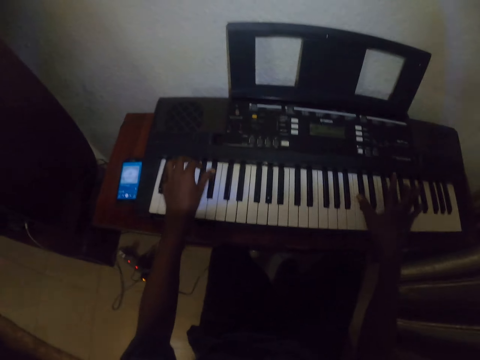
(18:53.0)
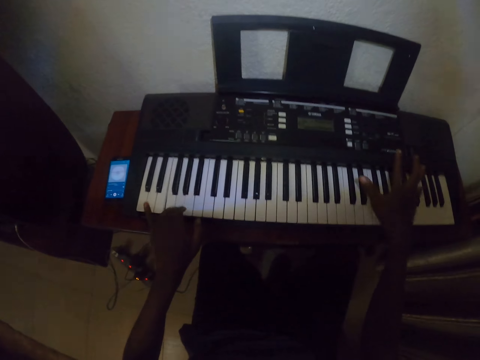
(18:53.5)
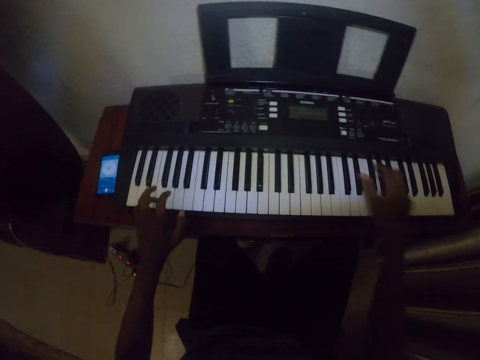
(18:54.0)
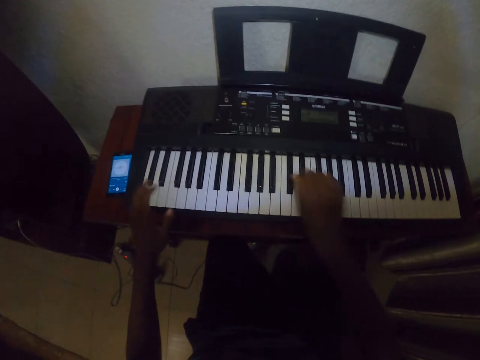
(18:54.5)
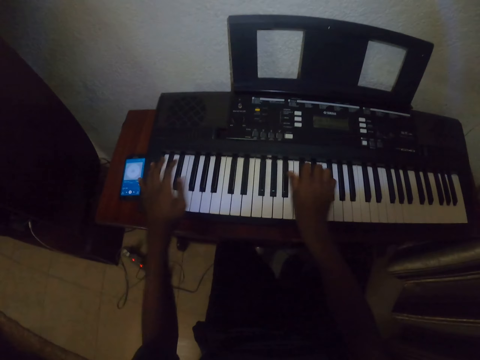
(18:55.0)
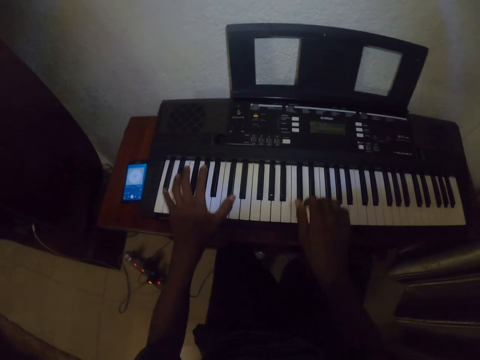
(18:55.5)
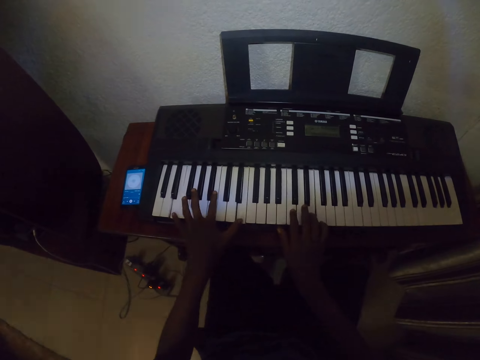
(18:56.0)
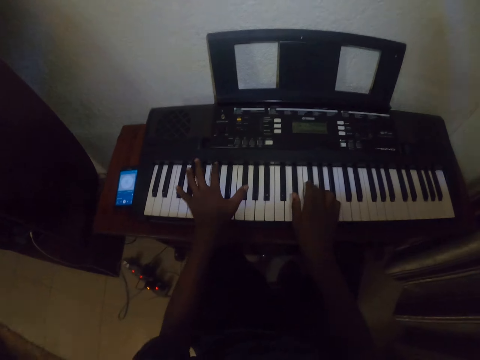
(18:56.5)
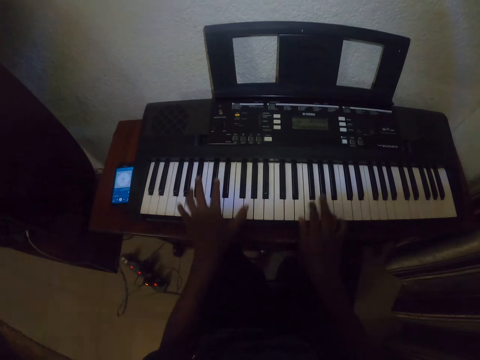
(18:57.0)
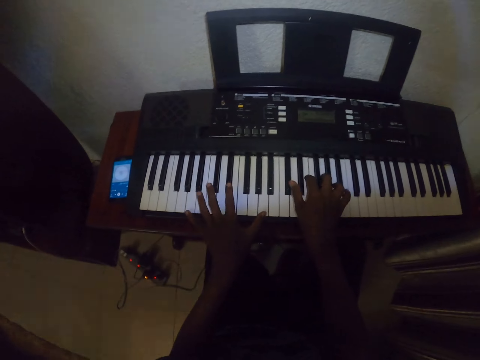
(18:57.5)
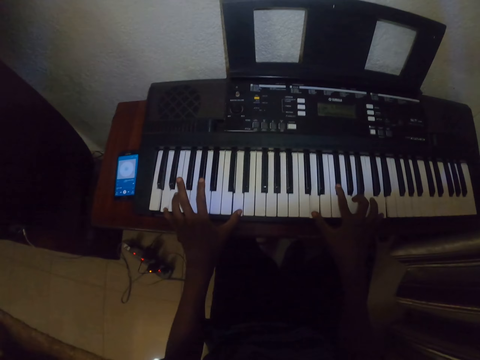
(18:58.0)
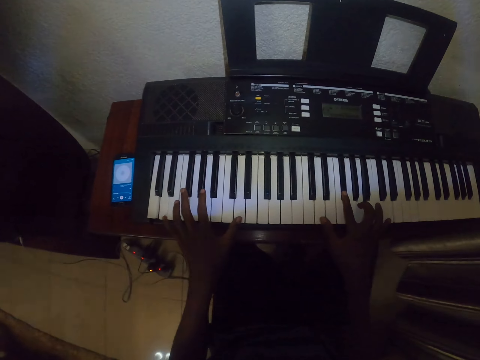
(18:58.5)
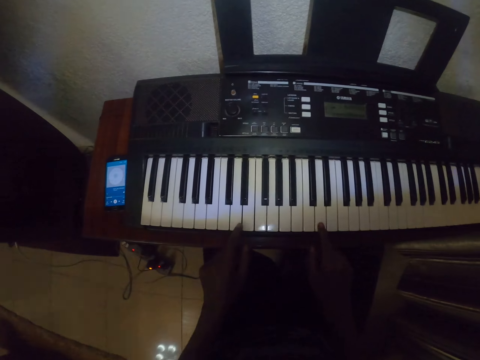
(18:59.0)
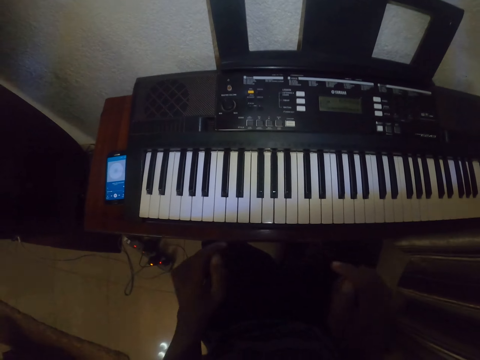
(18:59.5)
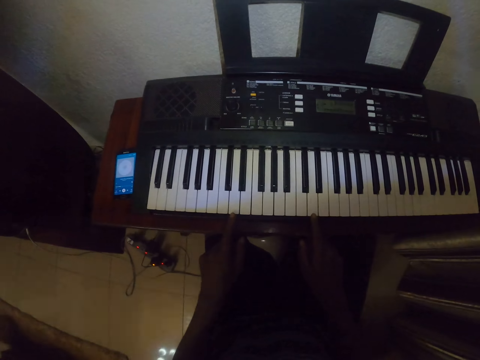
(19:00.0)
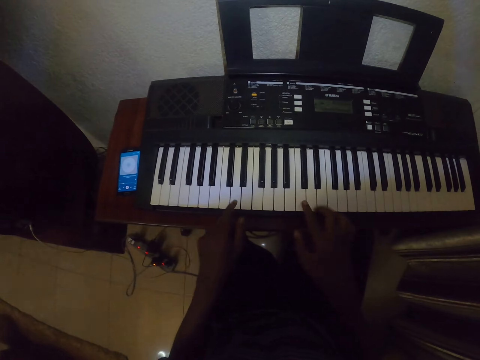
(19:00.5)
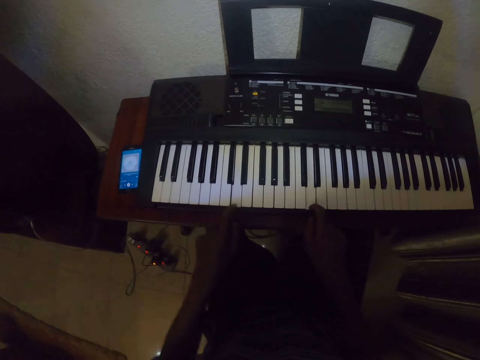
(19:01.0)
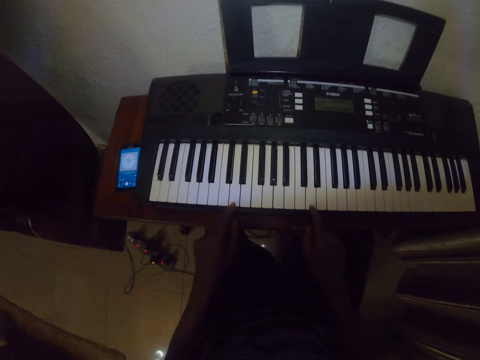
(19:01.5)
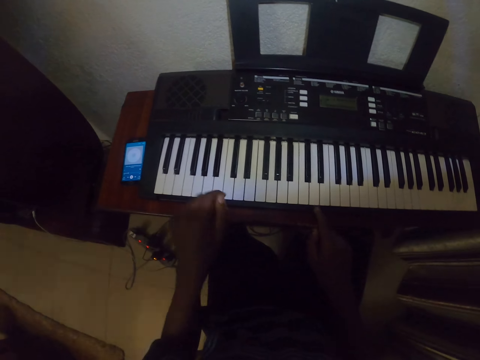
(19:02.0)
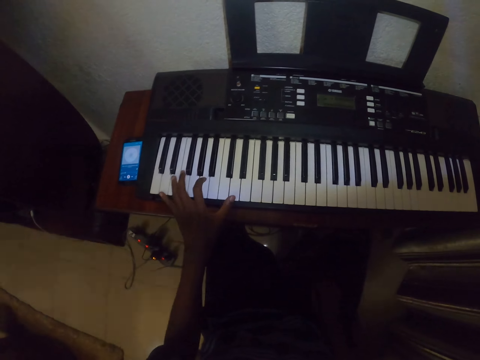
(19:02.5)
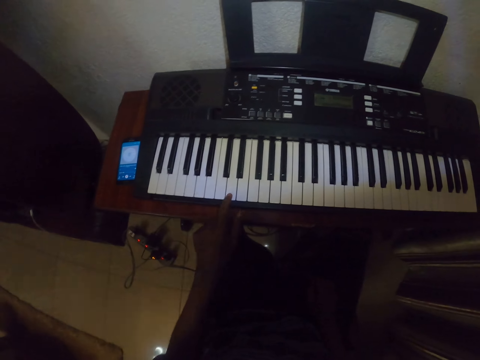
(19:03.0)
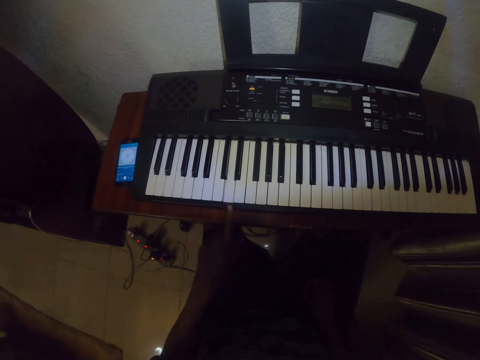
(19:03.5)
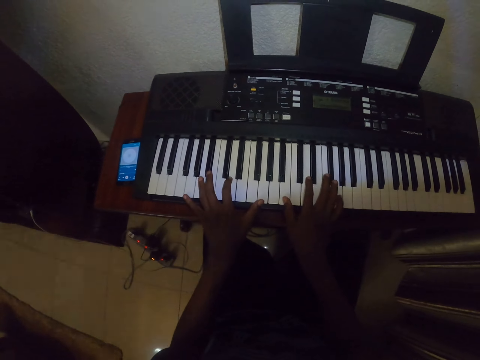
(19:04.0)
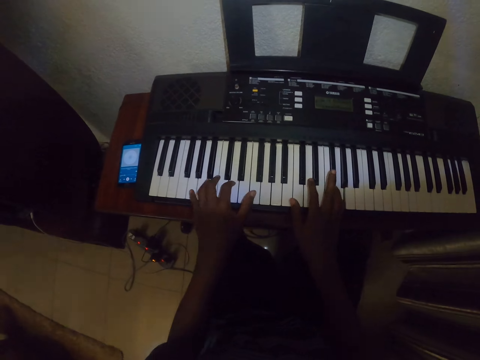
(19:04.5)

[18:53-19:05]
The camera wearer plays the piano. They play the piano with the left hand.

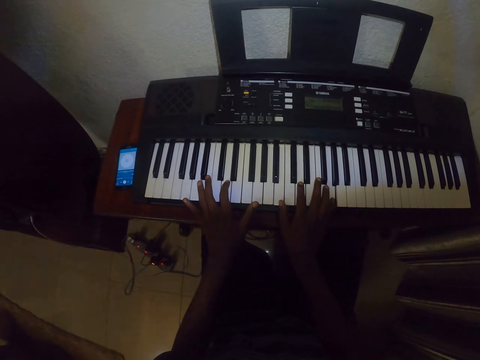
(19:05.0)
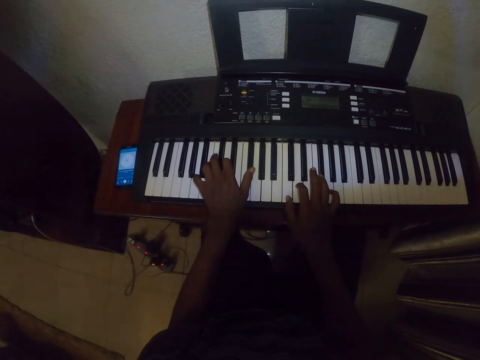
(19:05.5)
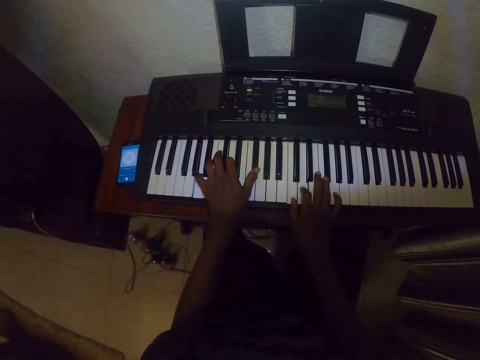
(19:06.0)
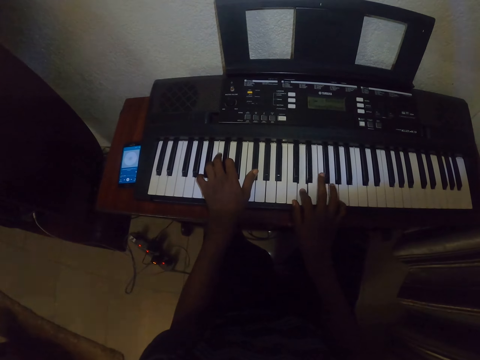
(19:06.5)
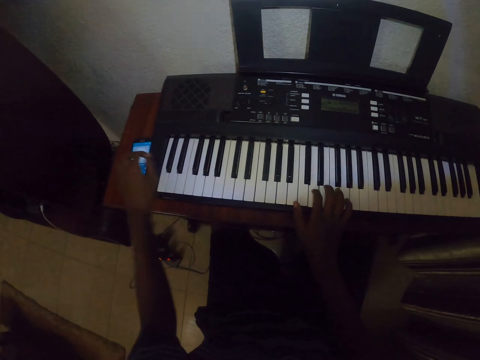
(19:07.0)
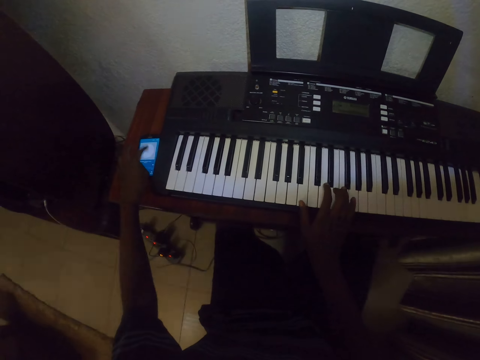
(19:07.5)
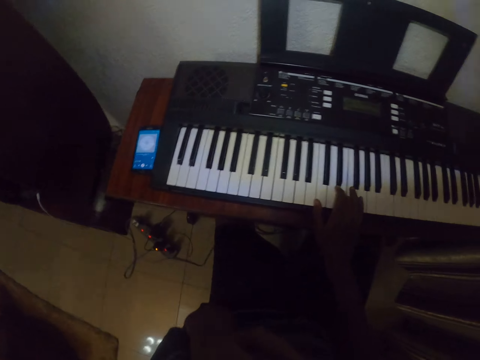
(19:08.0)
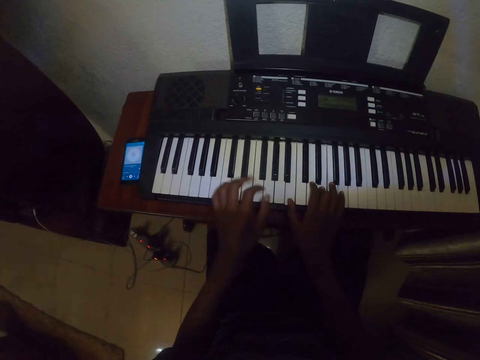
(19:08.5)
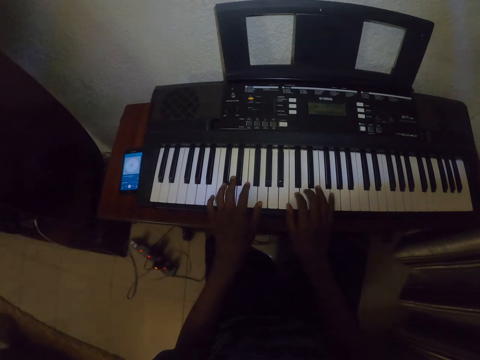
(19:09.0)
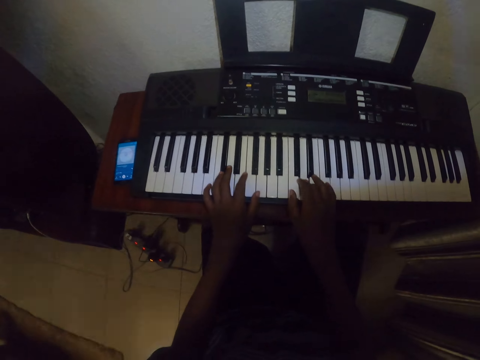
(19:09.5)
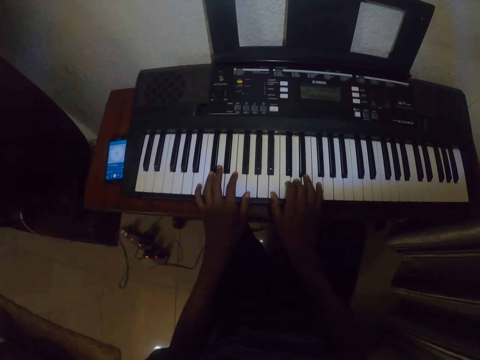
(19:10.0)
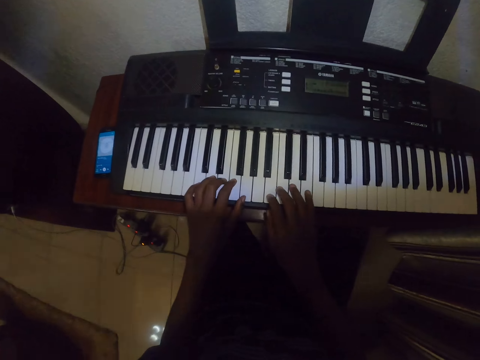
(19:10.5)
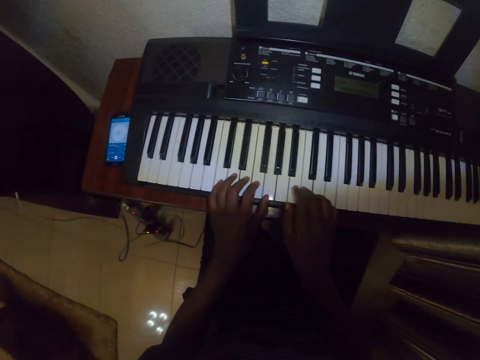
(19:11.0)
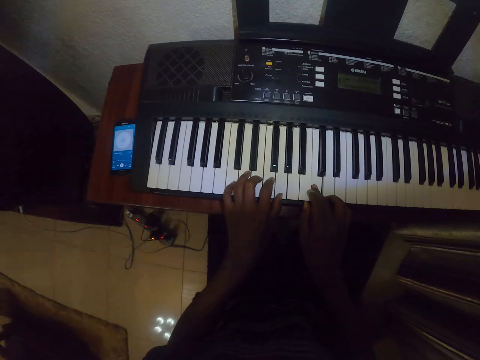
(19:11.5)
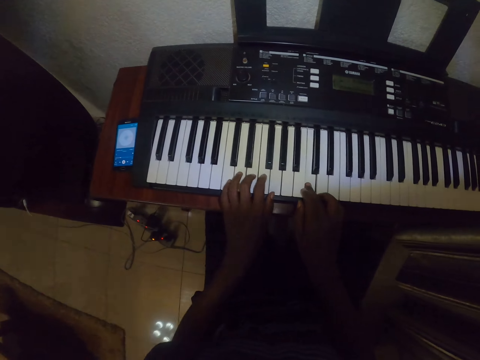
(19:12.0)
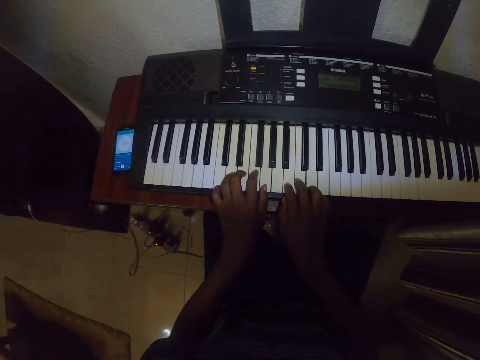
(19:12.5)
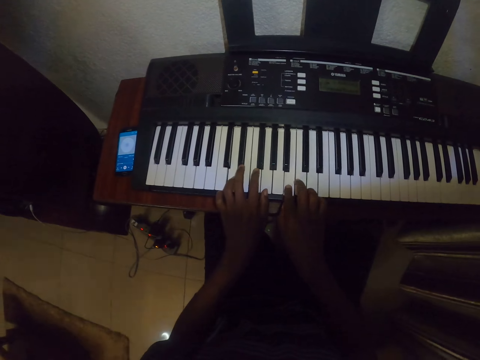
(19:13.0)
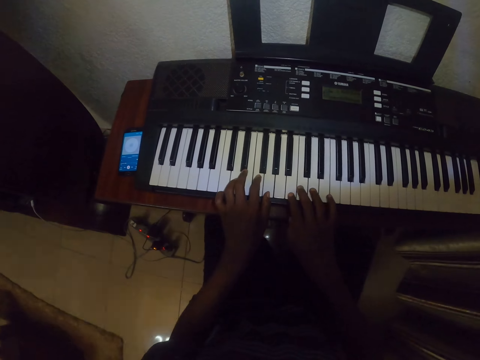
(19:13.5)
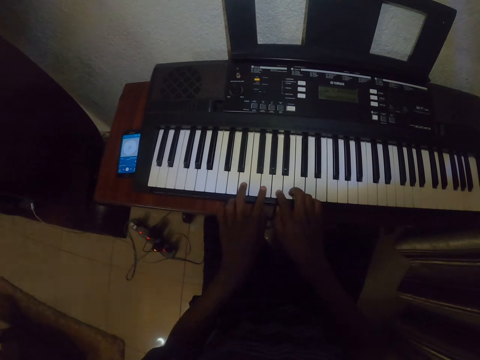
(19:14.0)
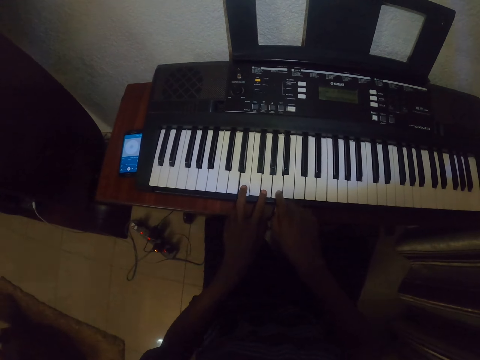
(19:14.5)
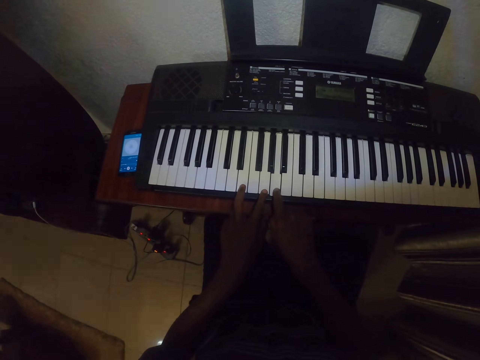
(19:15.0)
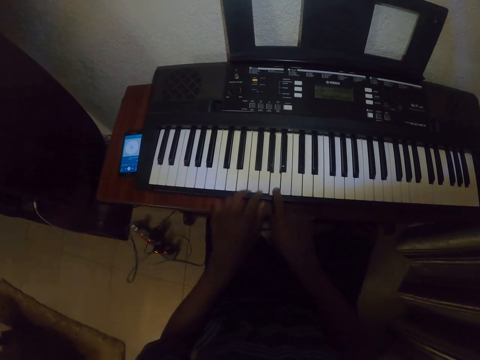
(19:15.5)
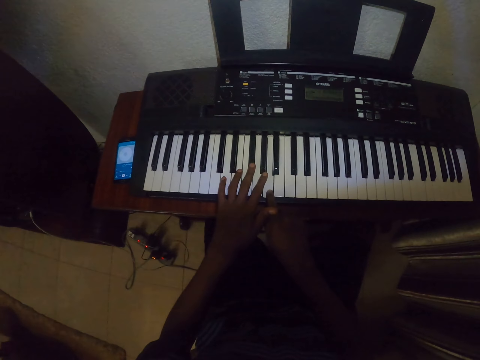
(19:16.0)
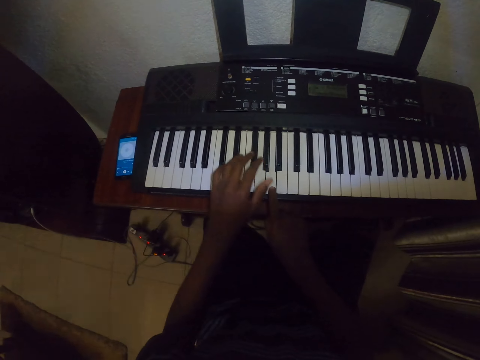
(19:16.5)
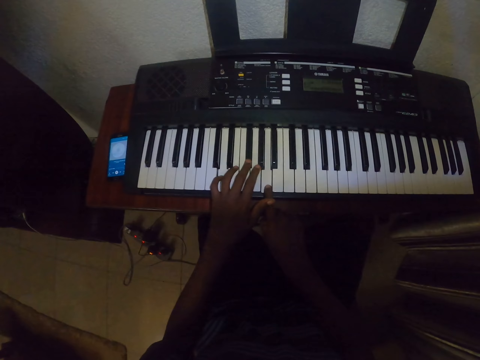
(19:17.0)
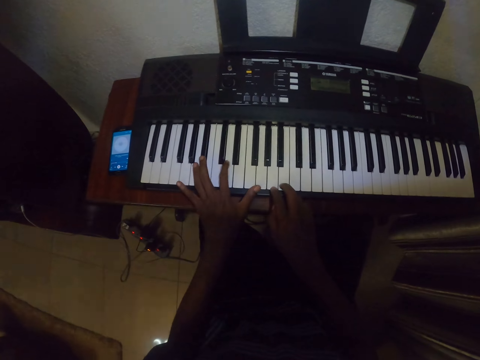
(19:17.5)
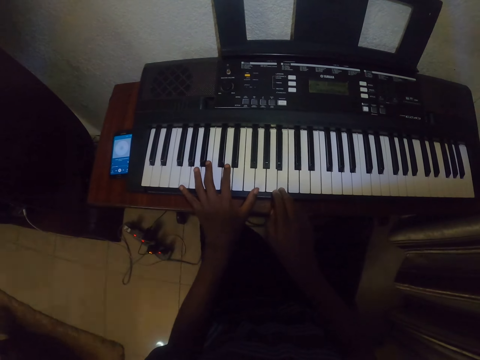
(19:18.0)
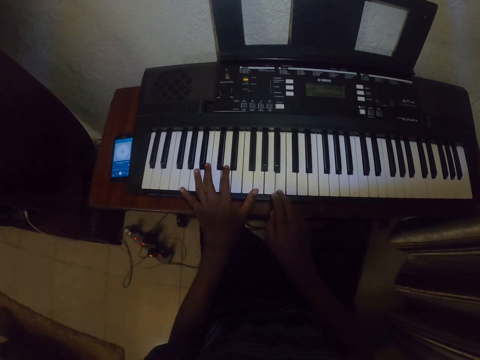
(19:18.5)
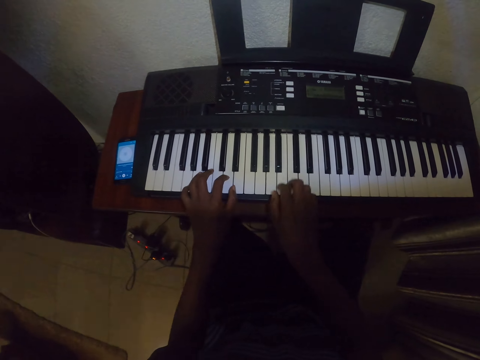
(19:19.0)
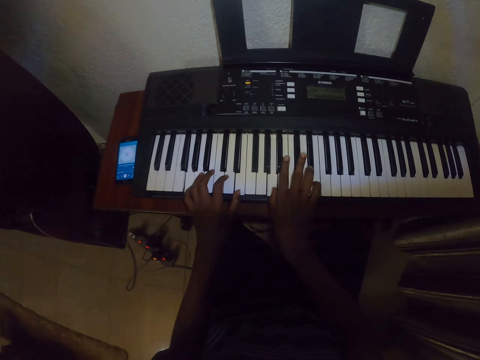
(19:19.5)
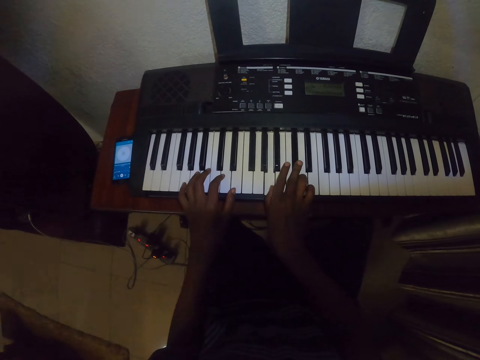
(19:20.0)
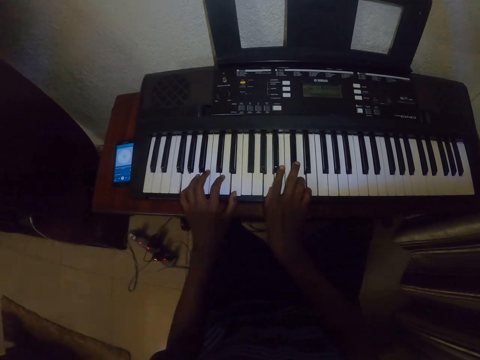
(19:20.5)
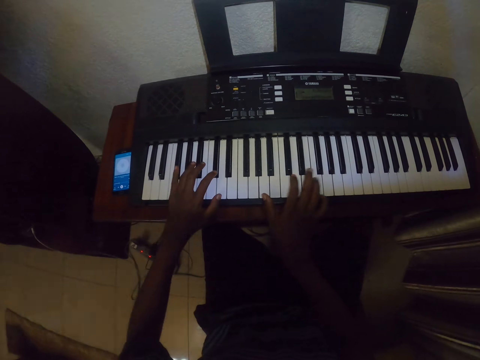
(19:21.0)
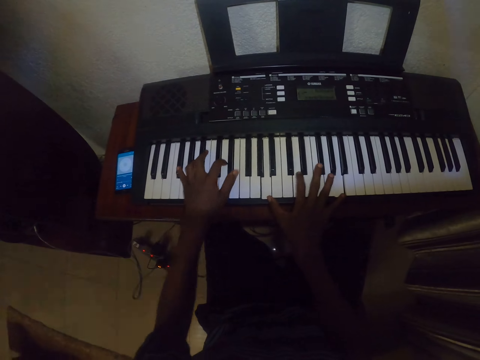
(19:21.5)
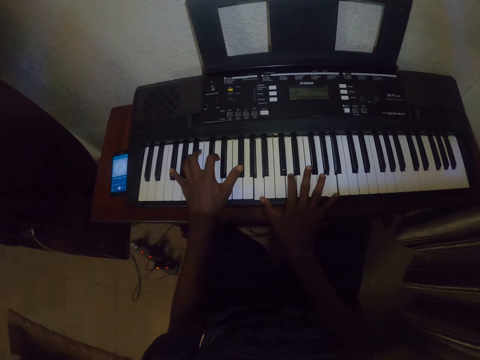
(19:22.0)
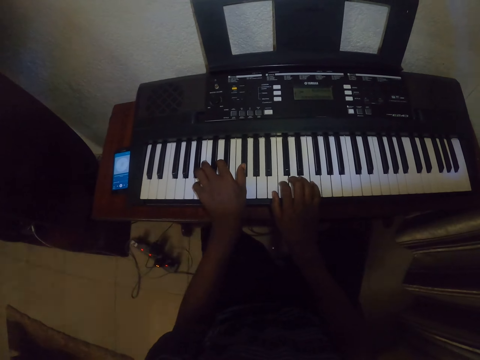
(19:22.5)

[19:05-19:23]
The camera wearer plays the piano with both hands. They operate the phone. They raise the left hand. They play the piano with both hands. They play the piano.
